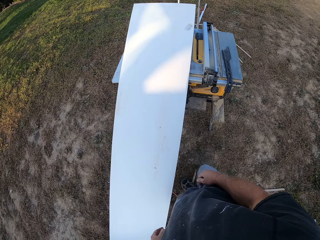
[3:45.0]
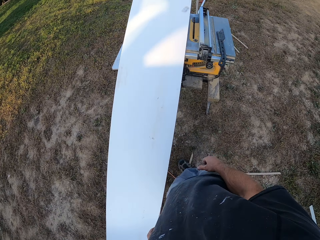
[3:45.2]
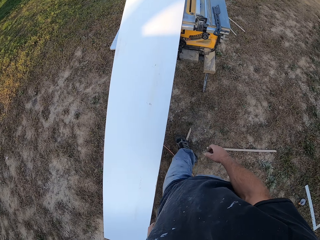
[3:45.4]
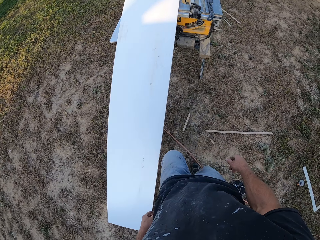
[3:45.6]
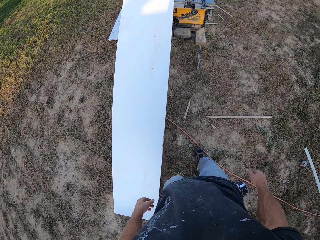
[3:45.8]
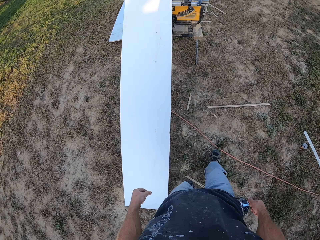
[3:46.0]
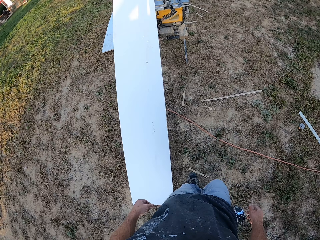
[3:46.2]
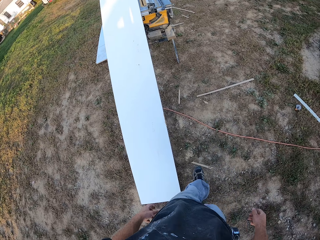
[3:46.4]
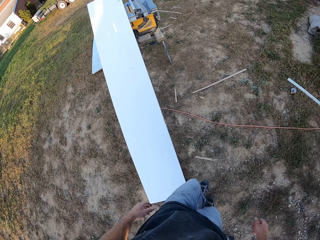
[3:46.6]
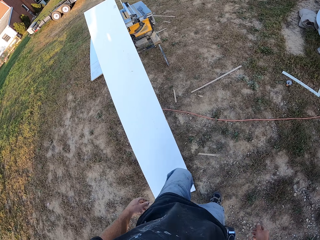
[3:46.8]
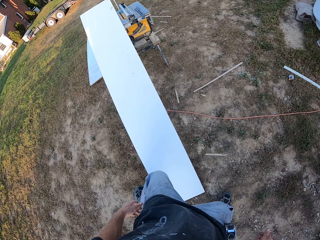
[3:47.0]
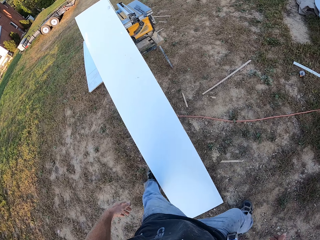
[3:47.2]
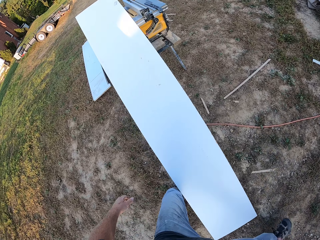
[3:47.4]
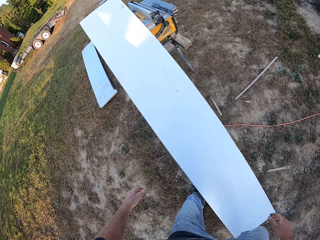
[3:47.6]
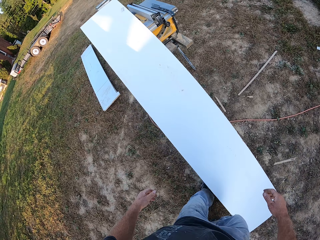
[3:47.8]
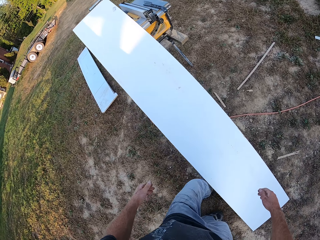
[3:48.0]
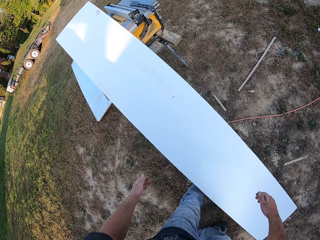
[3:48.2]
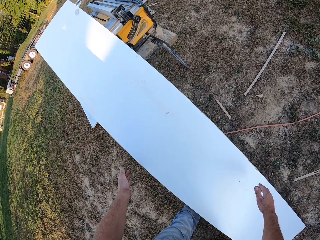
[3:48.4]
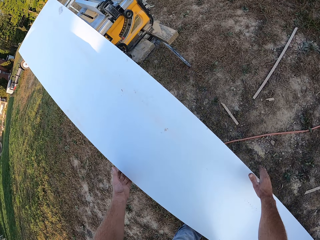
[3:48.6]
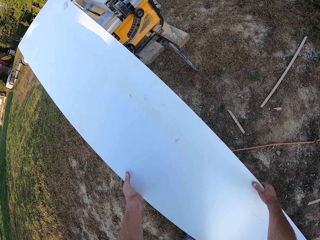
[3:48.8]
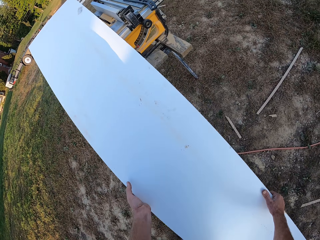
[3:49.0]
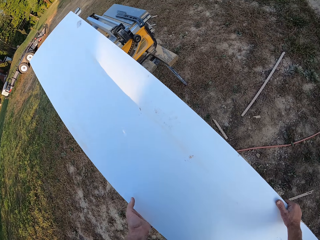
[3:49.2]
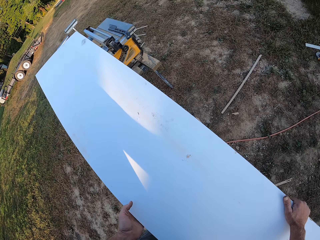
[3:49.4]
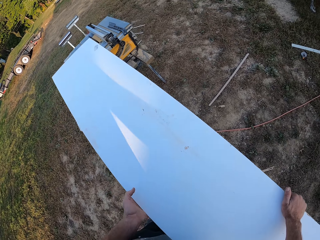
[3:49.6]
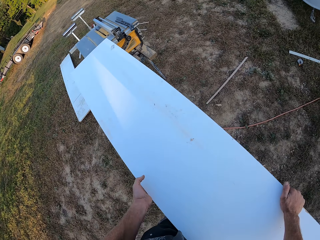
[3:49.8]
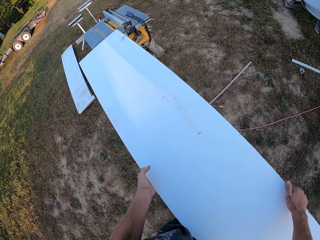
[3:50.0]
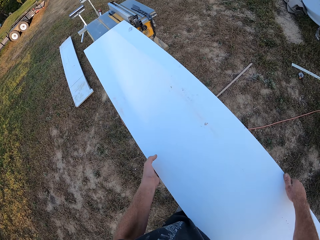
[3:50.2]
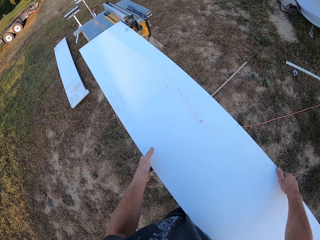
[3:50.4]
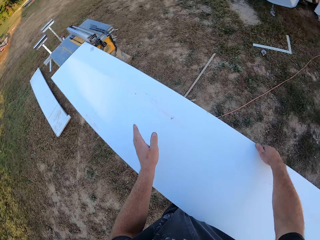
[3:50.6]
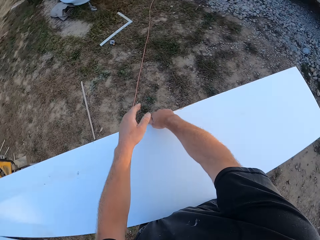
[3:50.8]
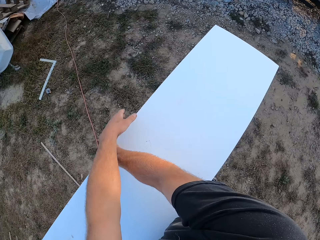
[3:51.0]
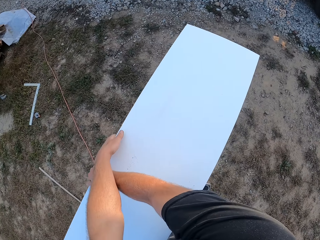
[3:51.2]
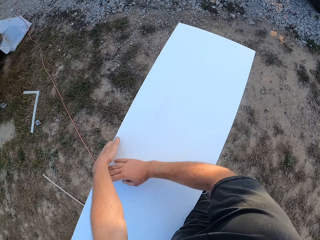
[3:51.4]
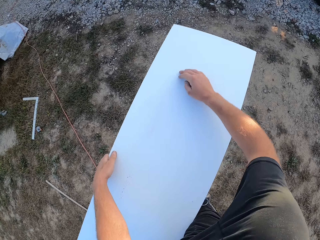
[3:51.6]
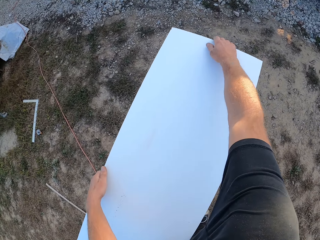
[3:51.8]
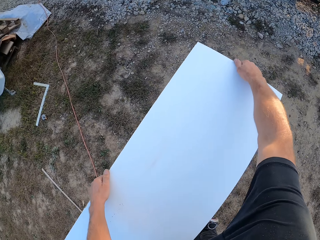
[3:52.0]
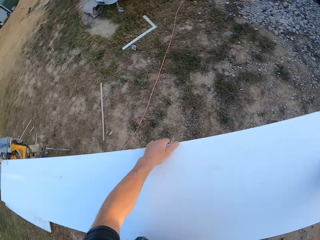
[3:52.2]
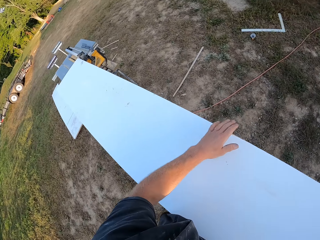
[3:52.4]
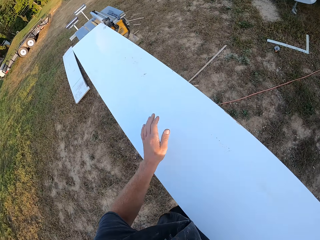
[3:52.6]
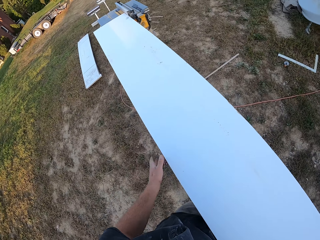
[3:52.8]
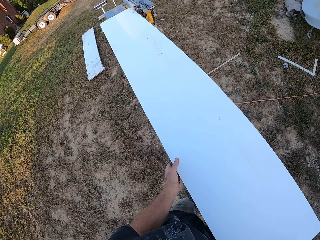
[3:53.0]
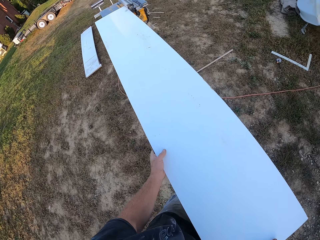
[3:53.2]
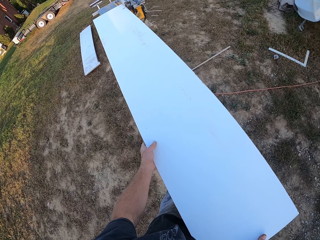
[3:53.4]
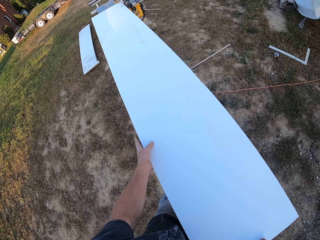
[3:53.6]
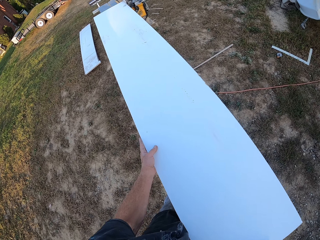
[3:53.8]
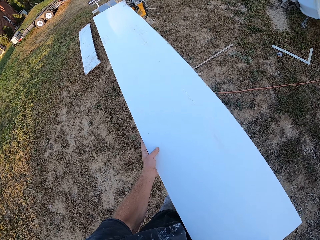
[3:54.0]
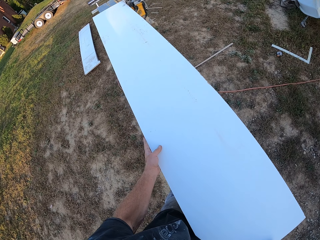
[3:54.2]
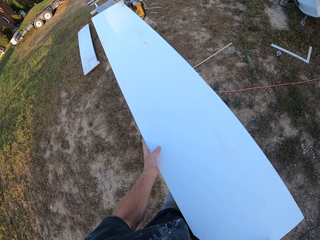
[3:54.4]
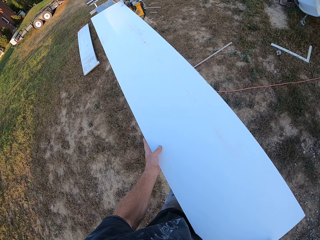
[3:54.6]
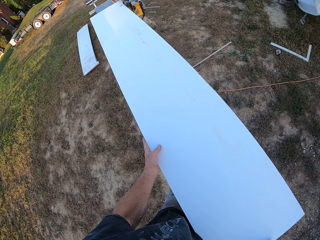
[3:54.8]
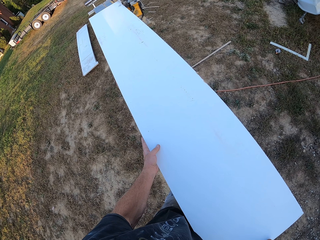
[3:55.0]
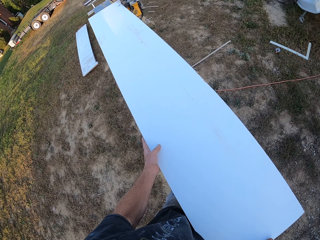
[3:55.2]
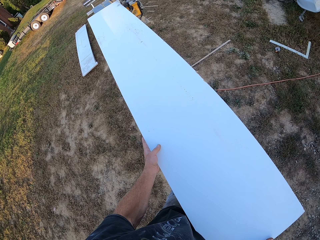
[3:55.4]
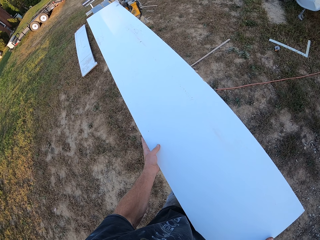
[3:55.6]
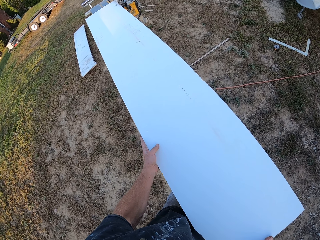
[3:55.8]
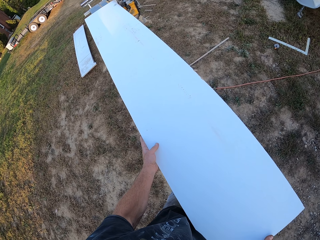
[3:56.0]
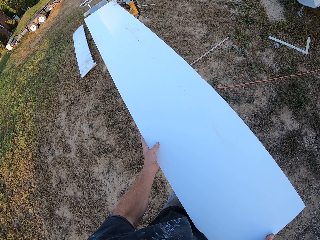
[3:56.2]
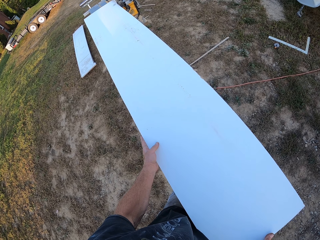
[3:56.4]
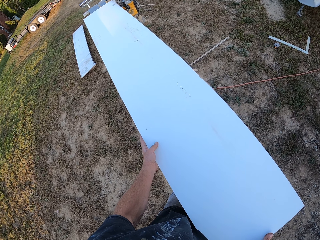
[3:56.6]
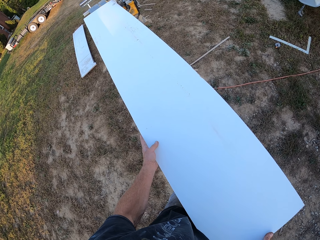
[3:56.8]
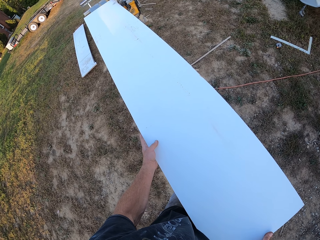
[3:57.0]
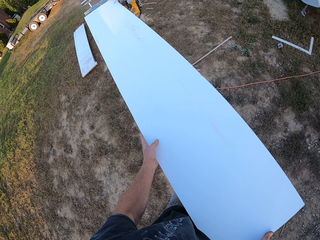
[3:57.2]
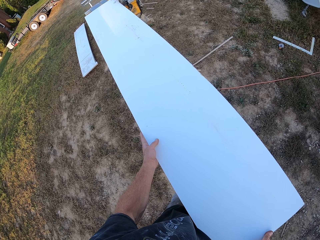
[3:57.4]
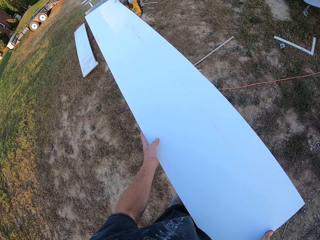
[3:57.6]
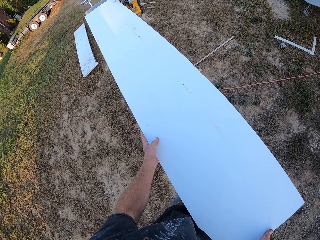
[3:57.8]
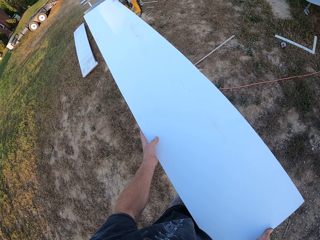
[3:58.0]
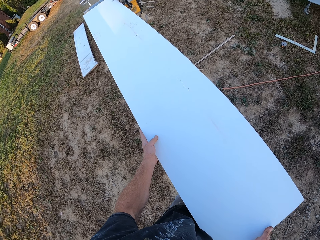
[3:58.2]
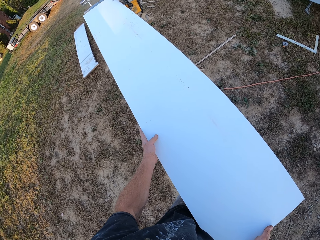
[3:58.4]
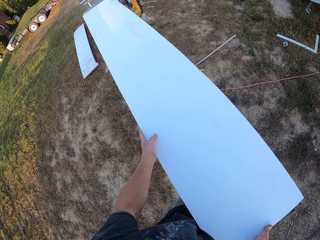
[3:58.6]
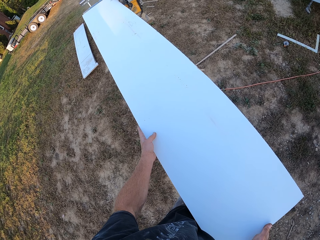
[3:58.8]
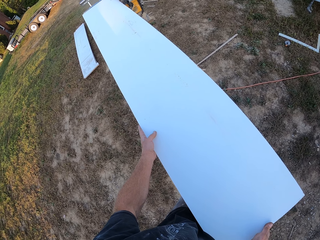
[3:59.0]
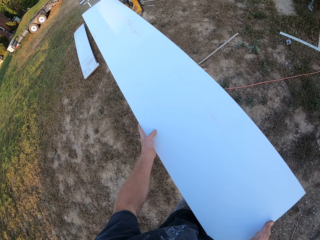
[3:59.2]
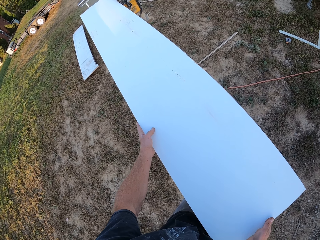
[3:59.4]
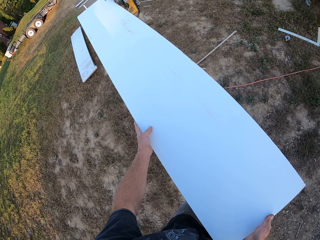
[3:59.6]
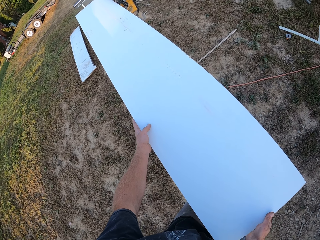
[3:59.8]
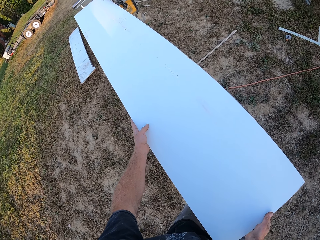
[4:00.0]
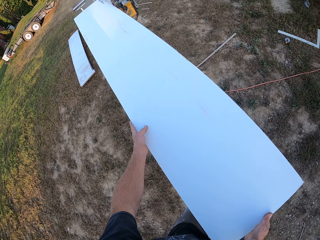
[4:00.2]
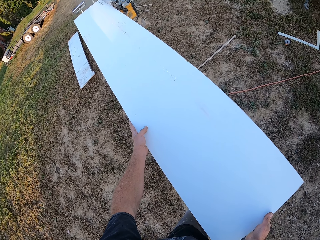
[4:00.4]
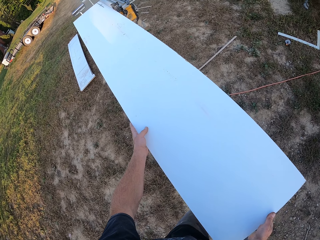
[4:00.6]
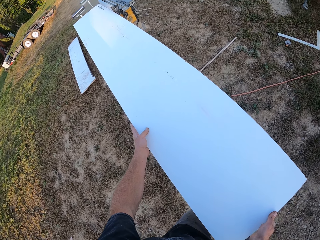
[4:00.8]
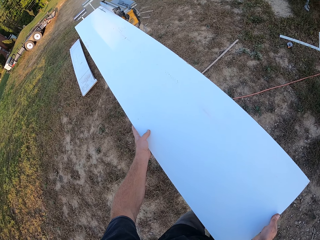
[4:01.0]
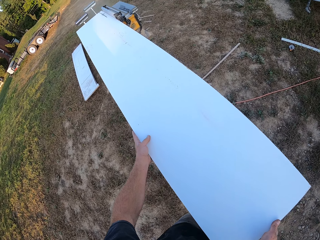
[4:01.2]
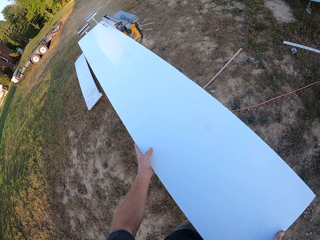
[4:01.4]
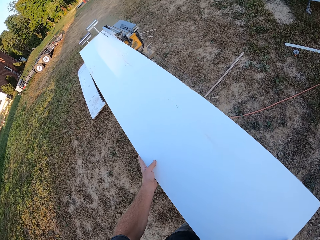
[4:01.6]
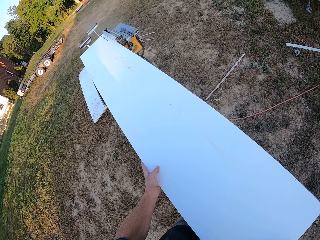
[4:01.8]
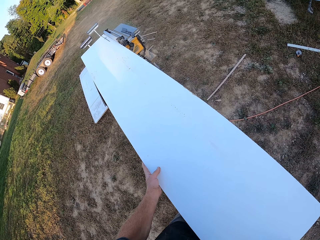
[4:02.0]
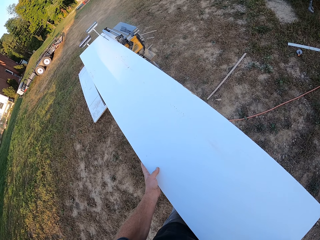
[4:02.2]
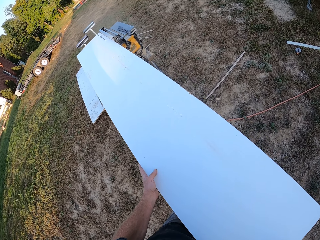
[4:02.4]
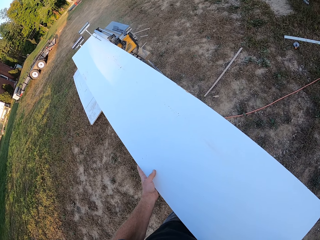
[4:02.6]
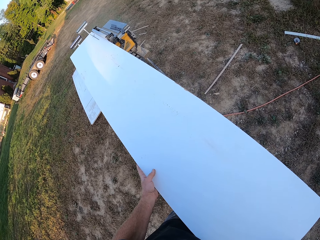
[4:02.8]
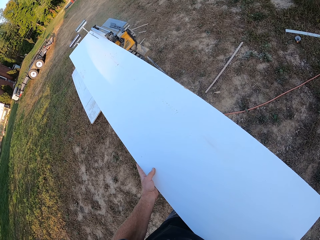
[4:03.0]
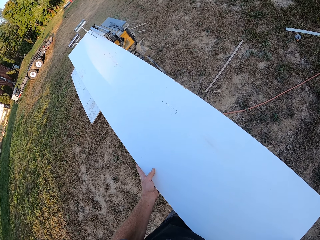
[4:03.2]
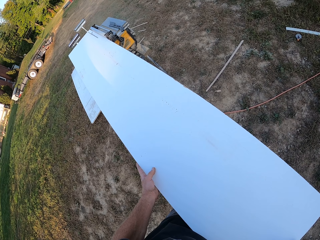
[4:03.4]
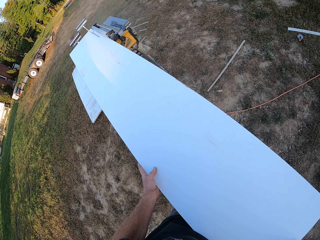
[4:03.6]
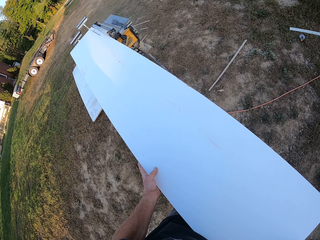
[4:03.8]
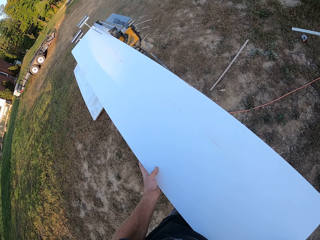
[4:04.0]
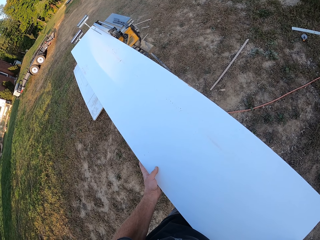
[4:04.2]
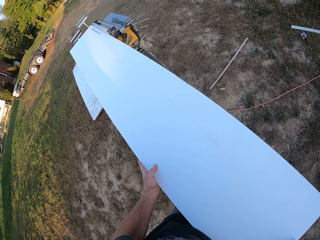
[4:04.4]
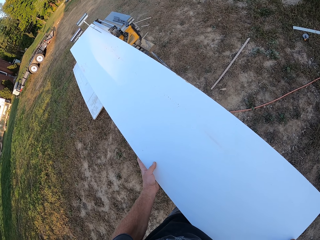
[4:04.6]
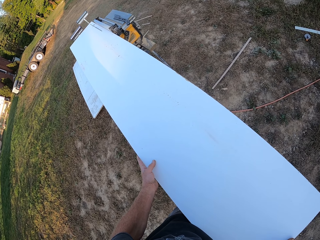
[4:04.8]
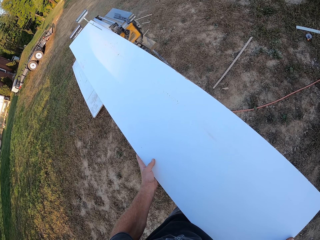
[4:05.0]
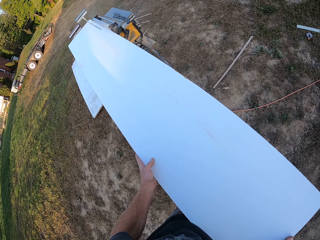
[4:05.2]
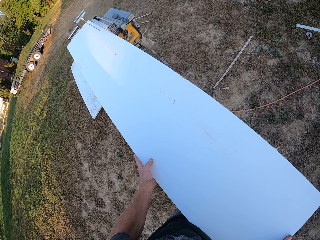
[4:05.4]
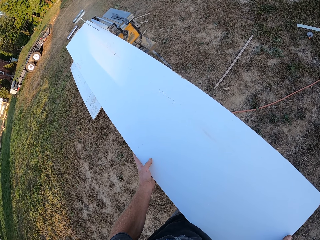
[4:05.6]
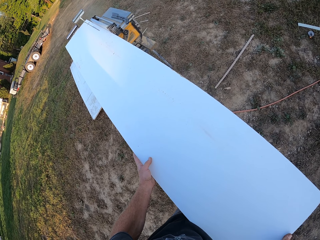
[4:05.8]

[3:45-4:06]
The camera wearer walks back along the board. They lift the board. They move the woods. They cut the board with the wood cutter table. They cut the wood.
